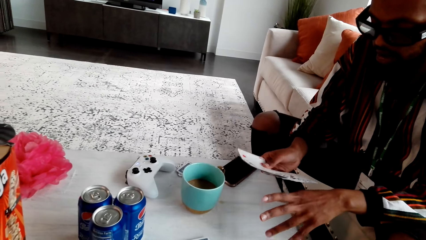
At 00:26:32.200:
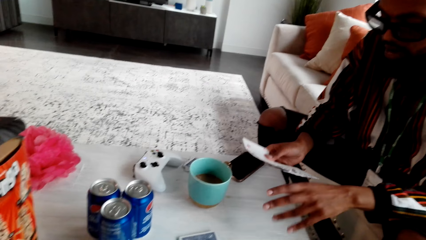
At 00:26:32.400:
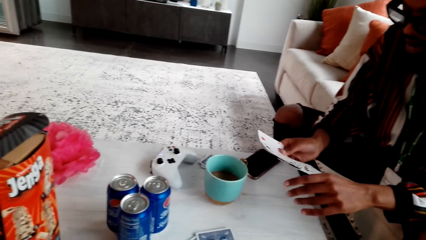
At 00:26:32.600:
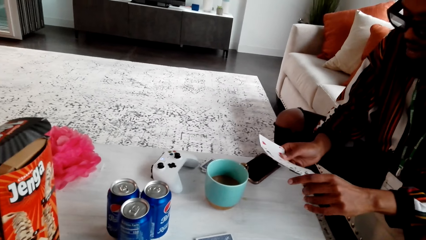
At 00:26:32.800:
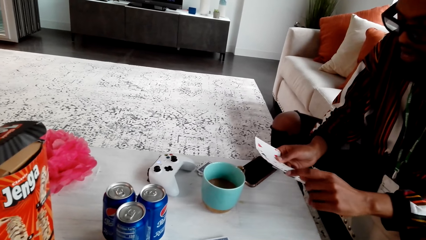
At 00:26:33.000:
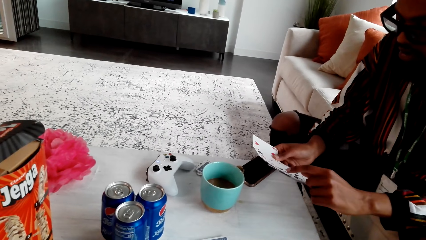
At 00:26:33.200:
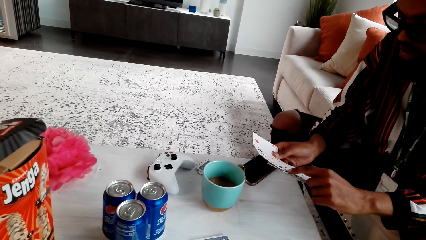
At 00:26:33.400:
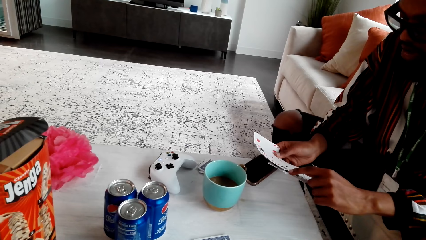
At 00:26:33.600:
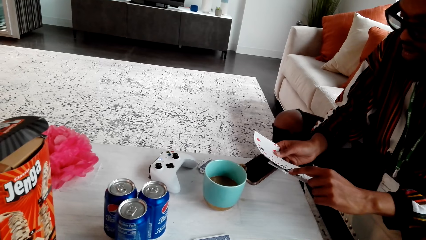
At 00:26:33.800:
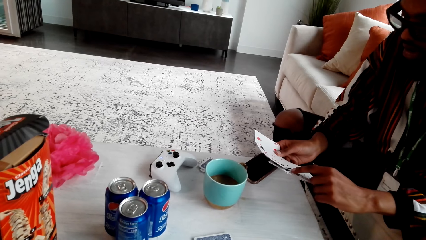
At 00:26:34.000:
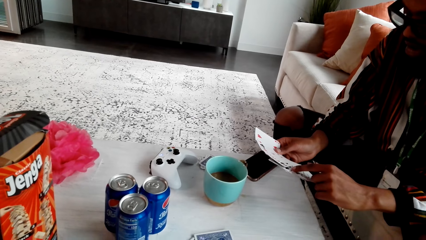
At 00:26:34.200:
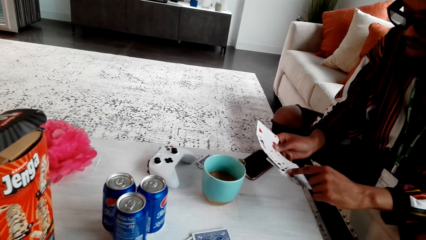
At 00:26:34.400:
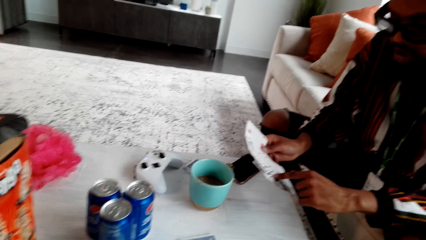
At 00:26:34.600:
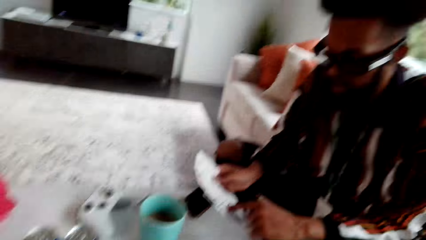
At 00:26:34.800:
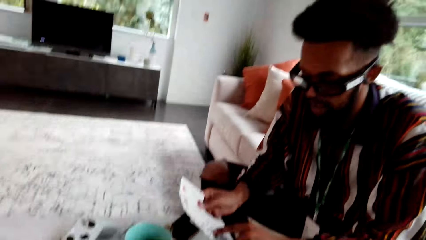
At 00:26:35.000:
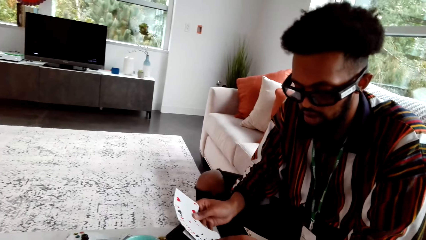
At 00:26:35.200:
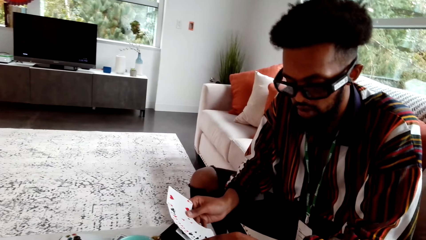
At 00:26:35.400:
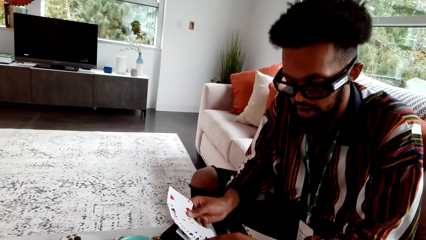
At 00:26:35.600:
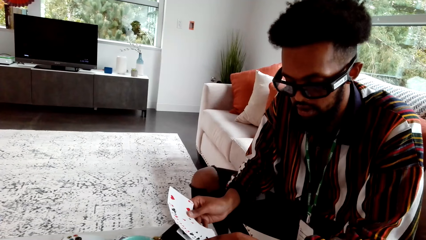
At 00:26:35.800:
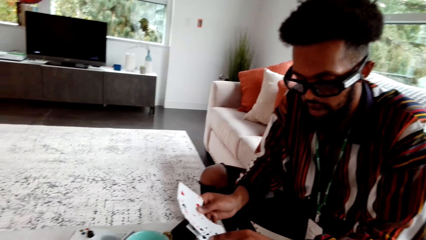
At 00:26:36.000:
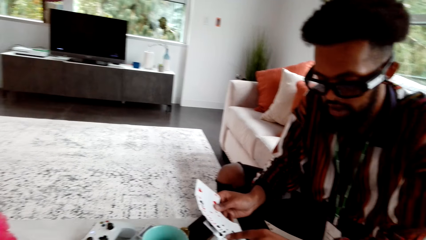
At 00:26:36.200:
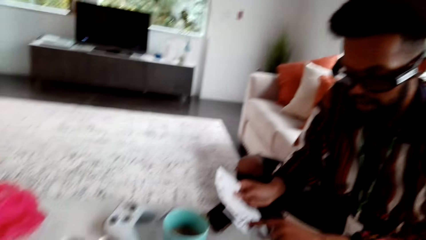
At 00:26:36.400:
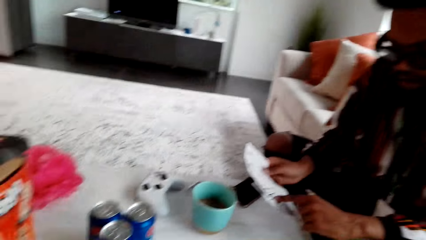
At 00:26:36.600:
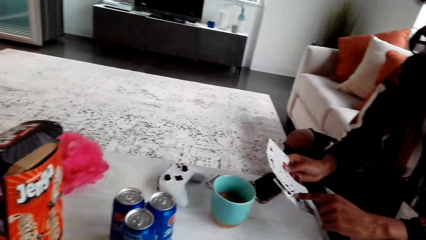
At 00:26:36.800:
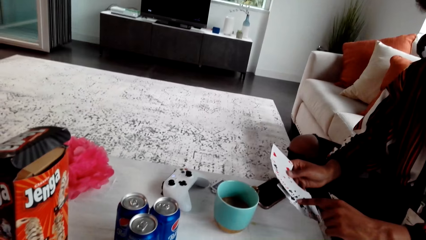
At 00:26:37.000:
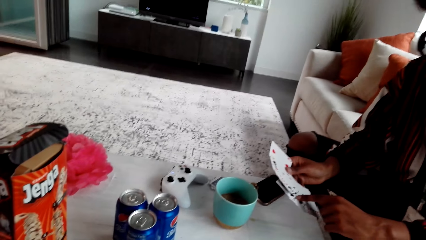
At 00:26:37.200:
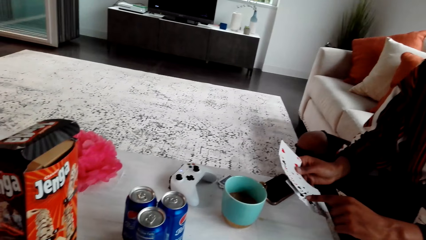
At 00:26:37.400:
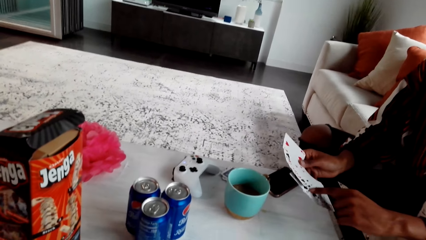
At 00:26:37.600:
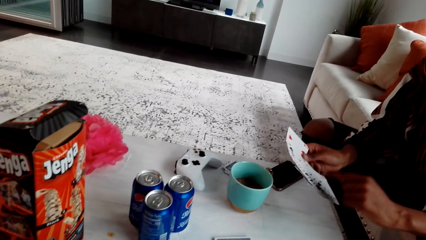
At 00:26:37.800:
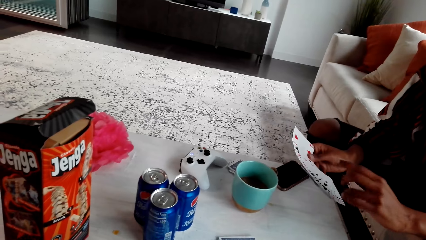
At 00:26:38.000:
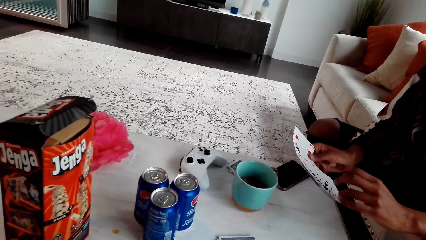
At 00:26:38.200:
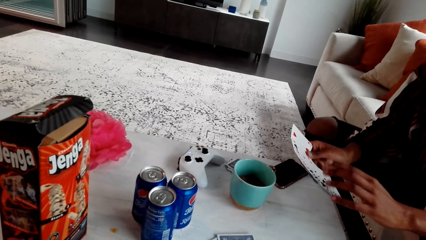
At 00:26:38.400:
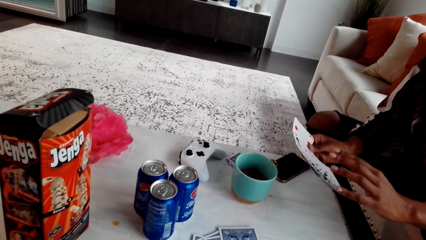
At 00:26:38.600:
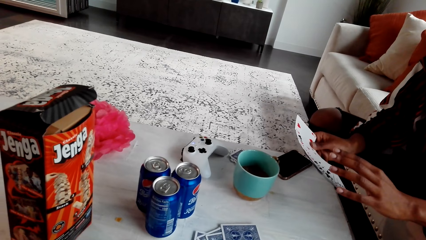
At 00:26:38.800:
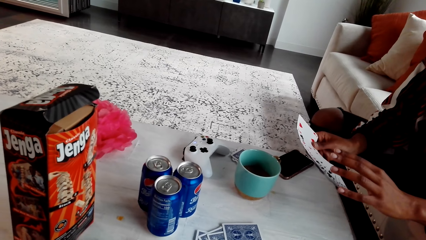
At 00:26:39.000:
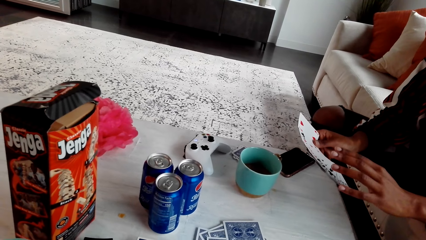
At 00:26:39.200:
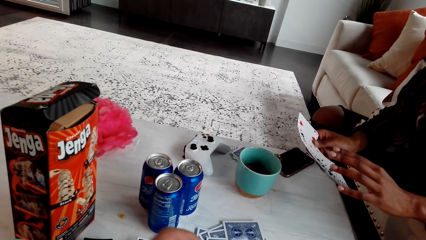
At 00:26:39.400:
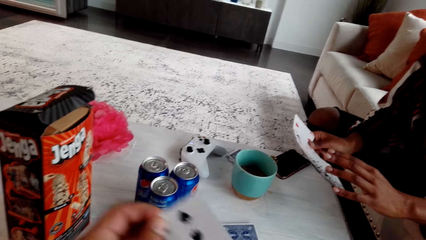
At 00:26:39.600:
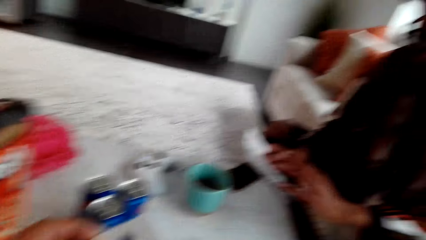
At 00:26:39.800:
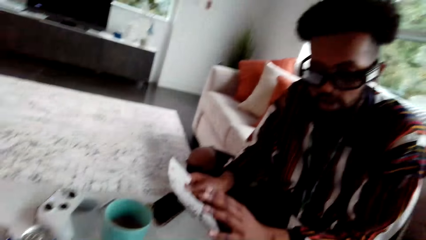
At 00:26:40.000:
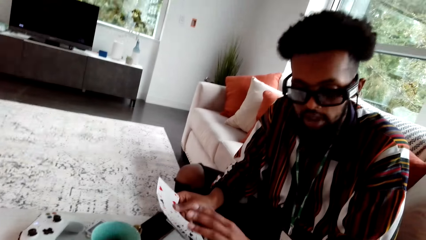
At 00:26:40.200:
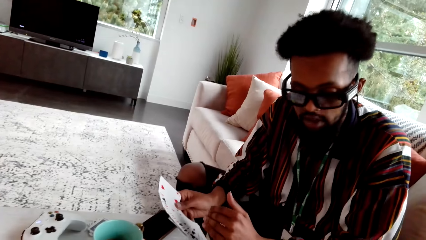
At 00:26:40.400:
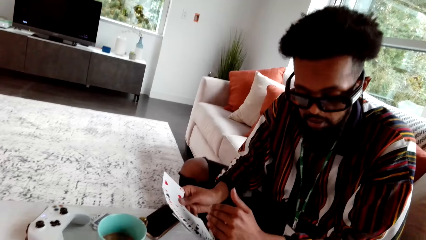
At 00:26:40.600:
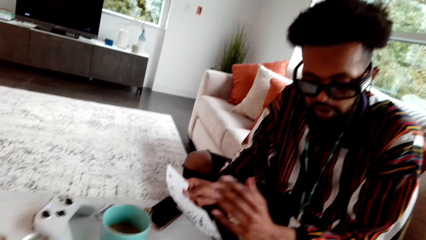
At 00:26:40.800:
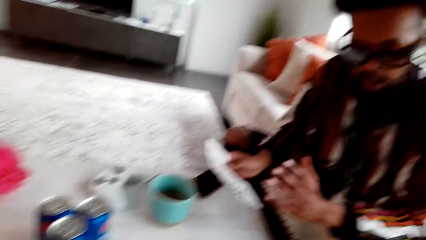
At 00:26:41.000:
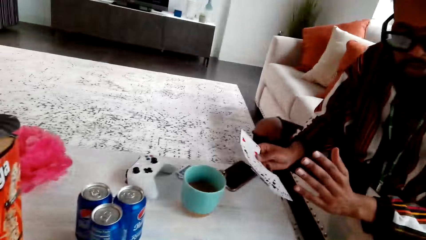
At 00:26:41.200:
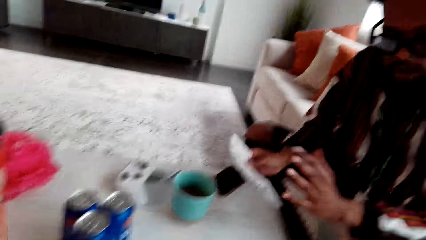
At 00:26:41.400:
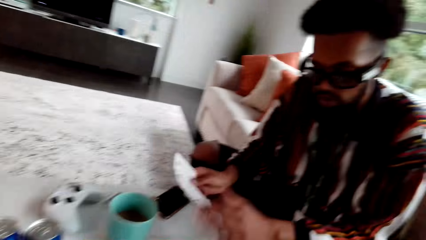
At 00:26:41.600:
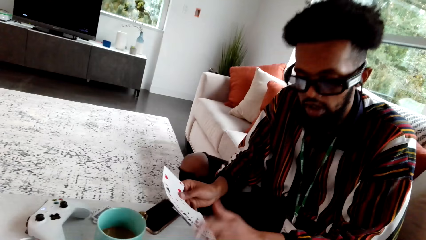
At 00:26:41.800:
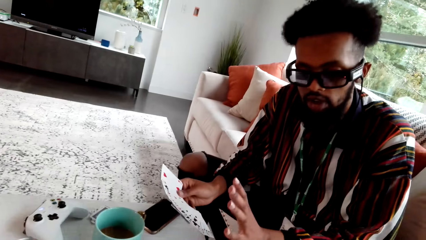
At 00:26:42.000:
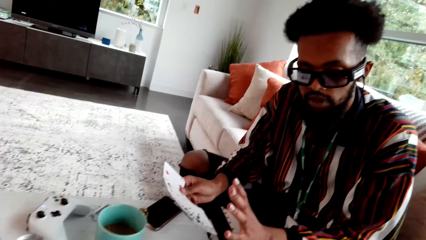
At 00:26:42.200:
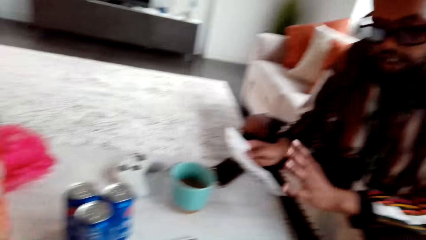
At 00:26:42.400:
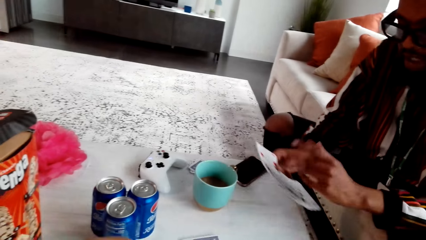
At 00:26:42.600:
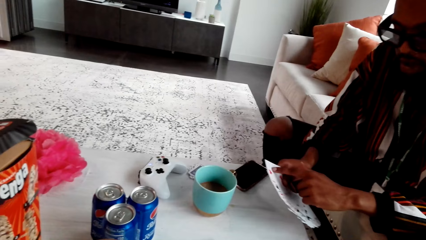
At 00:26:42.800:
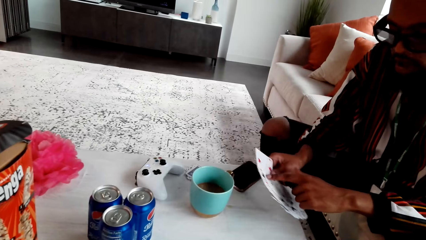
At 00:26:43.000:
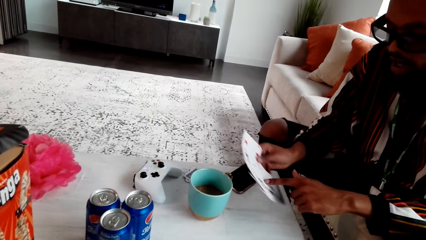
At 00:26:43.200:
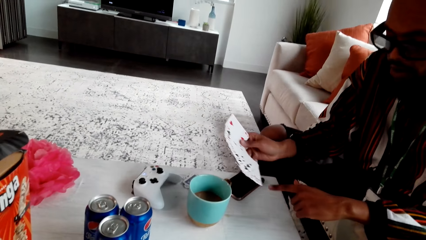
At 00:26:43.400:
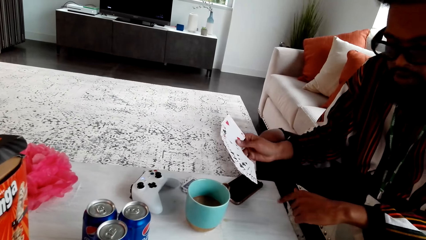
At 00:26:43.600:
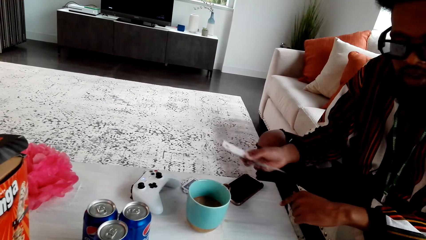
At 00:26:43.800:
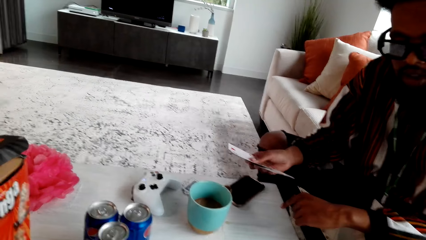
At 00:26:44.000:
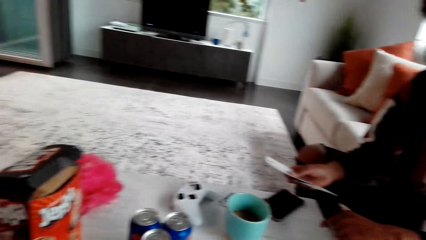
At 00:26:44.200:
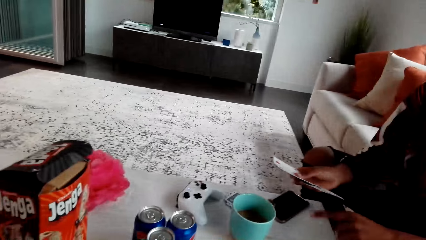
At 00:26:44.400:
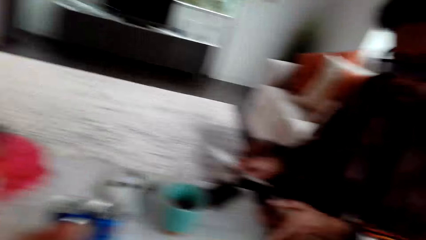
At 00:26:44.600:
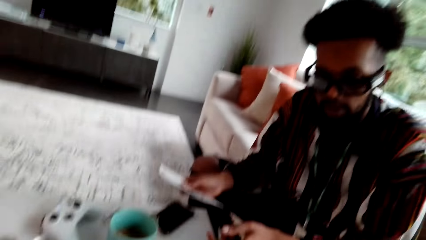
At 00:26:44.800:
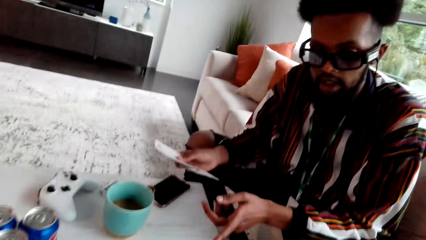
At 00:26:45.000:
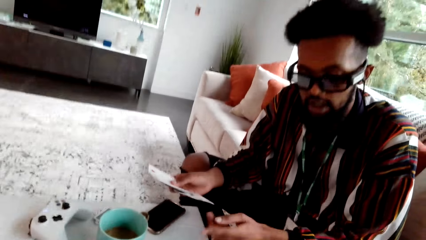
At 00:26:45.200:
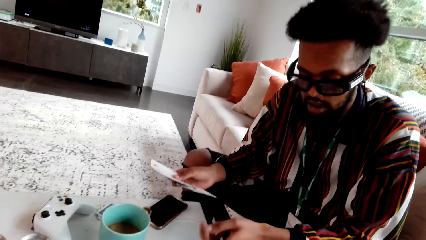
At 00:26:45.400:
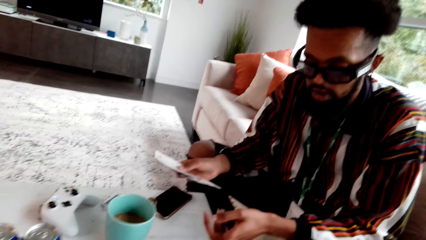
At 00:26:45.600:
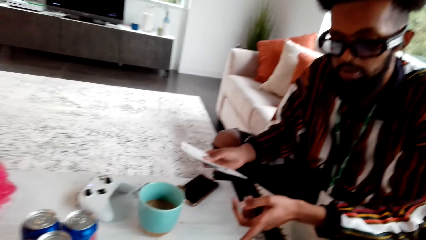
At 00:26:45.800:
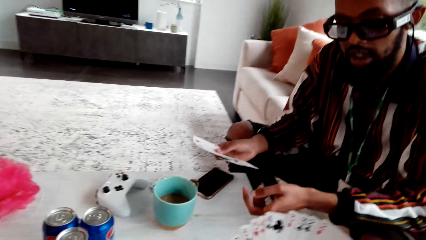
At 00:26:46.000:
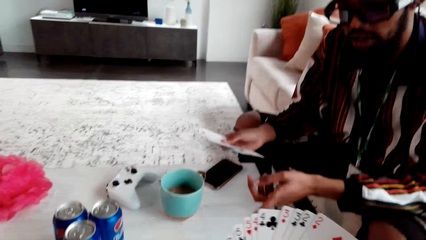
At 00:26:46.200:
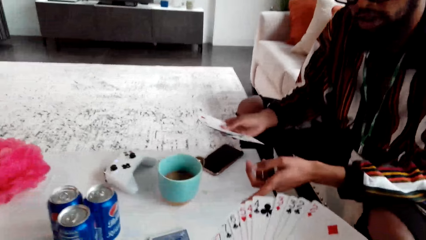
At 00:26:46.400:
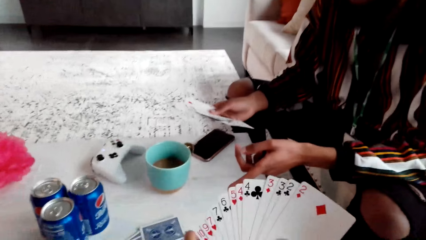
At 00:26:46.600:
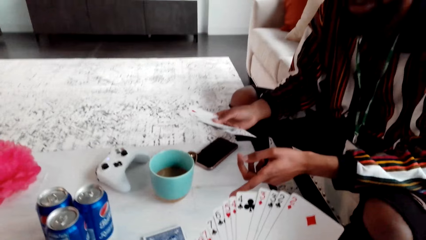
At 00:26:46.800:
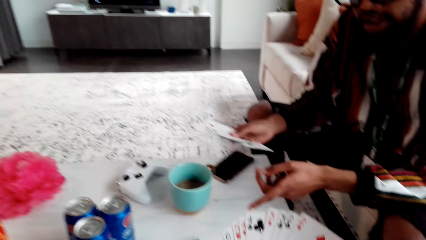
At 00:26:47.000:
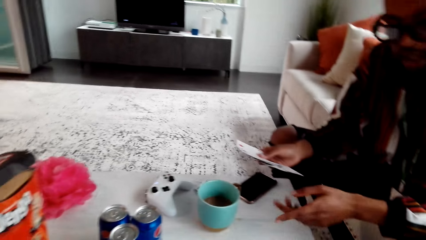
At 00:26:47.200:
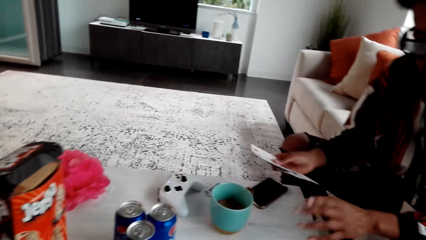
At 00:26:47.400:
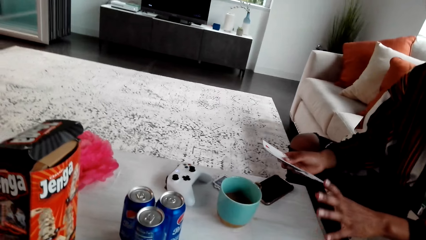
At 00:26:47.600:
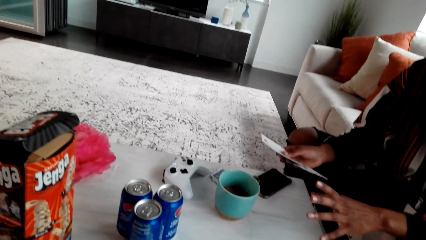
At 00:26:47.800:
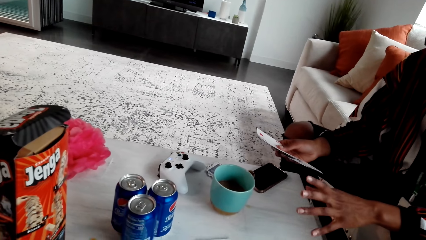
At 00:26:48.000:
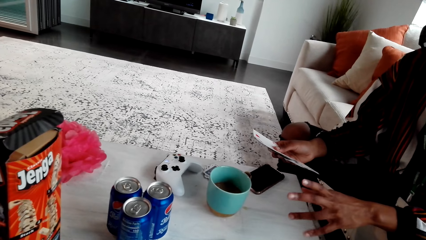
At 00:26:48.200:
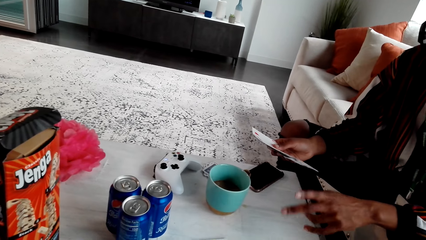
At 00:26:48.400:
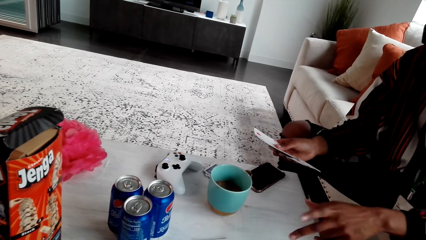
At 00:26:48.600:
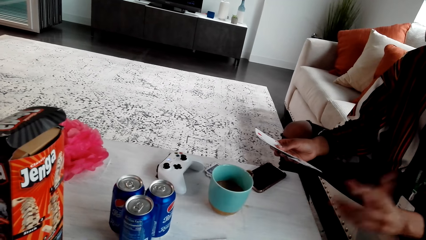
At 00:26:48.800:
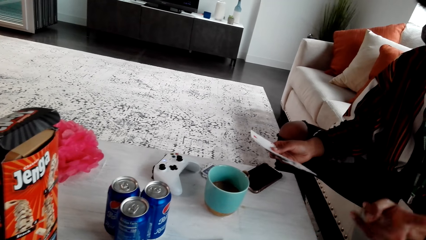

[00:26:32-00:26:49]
A man touches a card. The man points at the card. The camera wearer speaks to the man. The man moves his hand. The camera wearer moves their head. The man speaks to the camera wearer. The man touches the card. The camera wearer speaks to the man. The man moves his hand.
